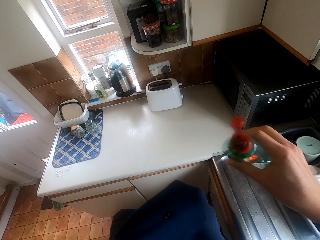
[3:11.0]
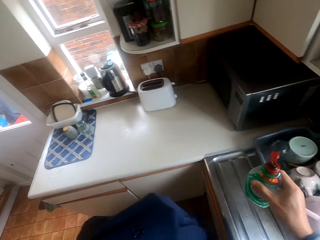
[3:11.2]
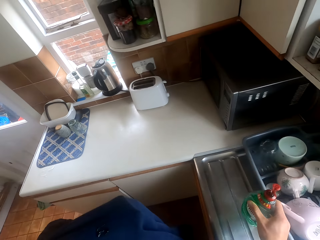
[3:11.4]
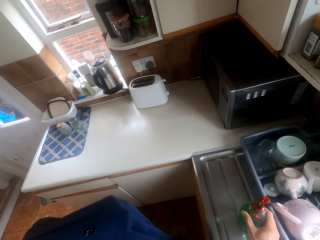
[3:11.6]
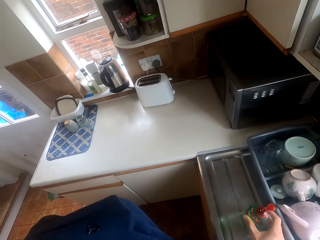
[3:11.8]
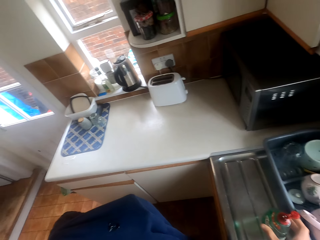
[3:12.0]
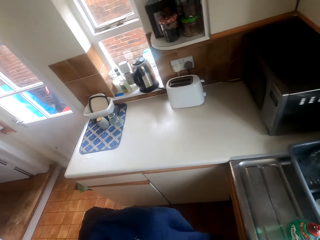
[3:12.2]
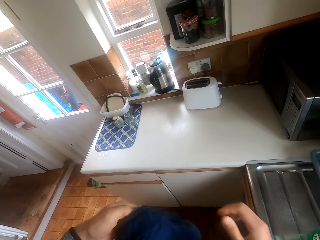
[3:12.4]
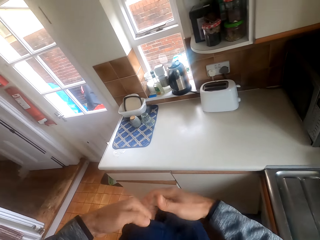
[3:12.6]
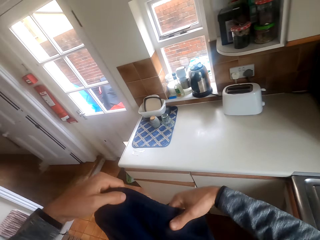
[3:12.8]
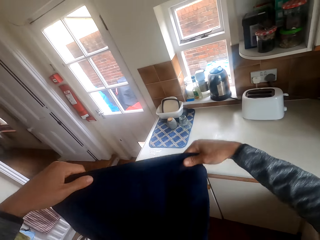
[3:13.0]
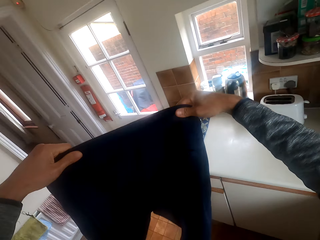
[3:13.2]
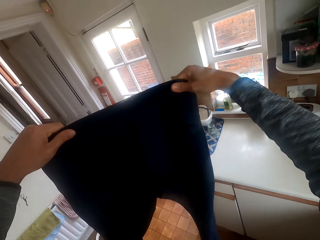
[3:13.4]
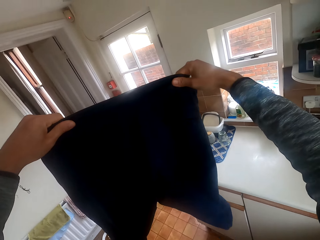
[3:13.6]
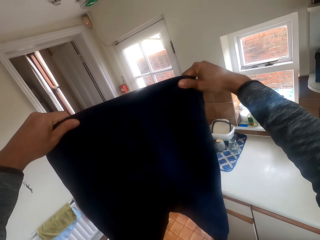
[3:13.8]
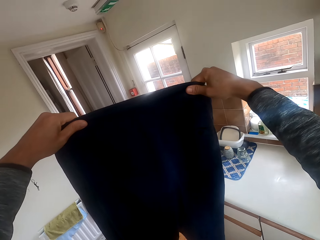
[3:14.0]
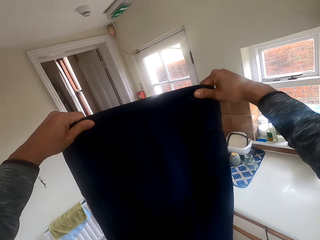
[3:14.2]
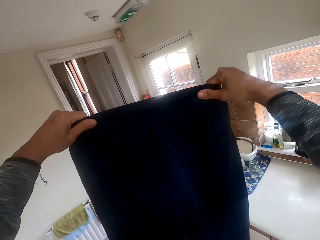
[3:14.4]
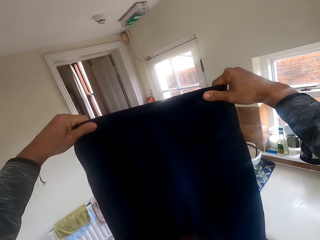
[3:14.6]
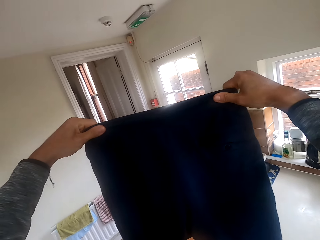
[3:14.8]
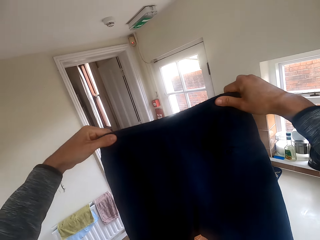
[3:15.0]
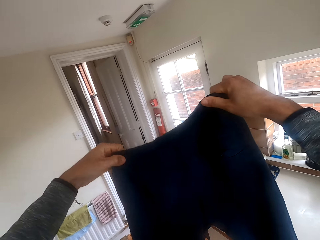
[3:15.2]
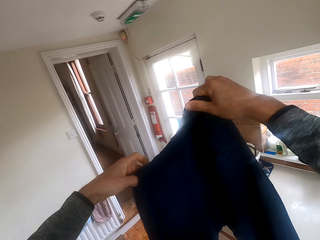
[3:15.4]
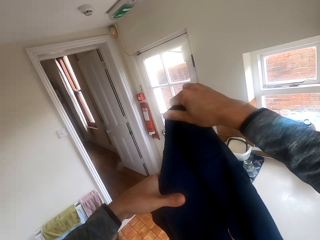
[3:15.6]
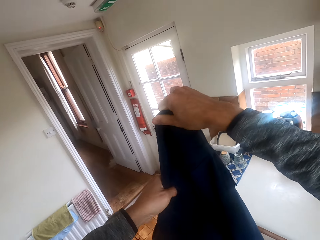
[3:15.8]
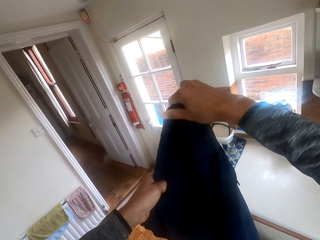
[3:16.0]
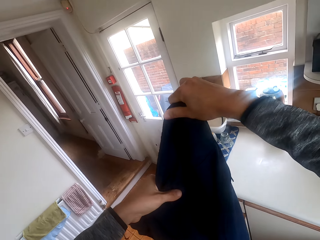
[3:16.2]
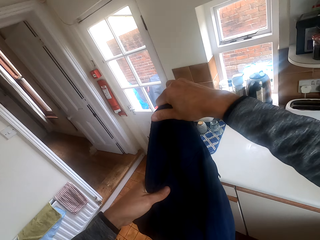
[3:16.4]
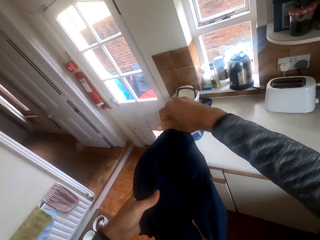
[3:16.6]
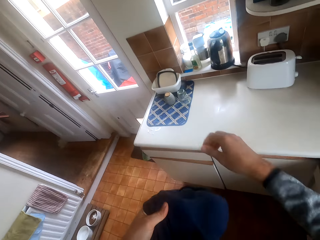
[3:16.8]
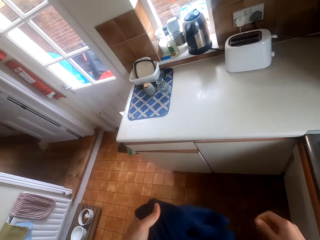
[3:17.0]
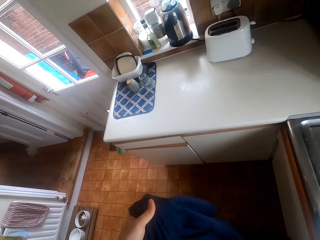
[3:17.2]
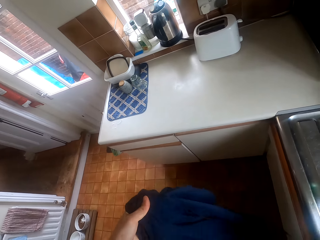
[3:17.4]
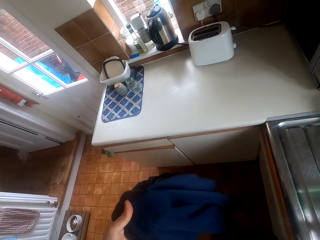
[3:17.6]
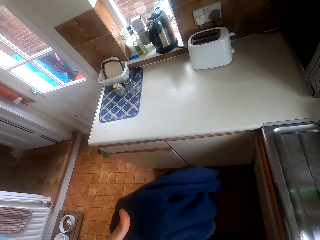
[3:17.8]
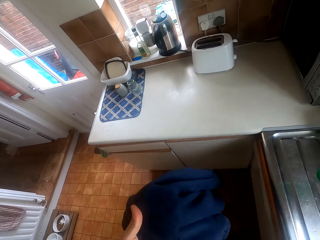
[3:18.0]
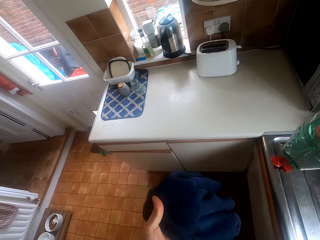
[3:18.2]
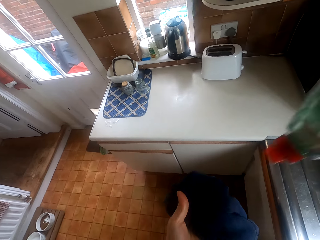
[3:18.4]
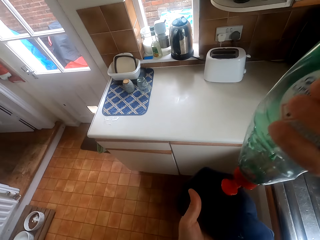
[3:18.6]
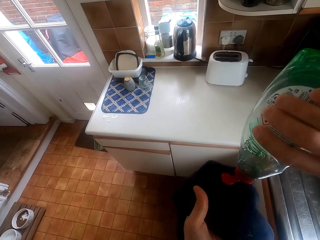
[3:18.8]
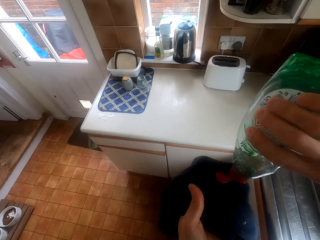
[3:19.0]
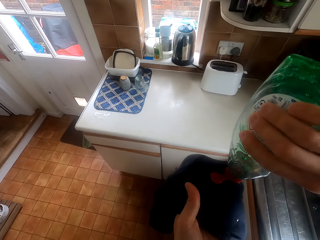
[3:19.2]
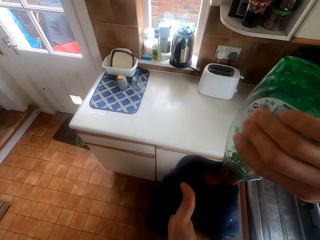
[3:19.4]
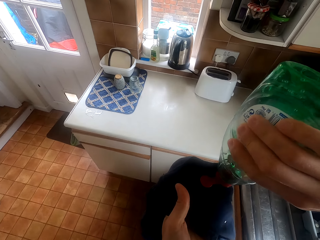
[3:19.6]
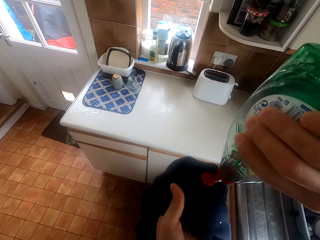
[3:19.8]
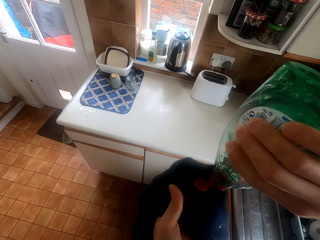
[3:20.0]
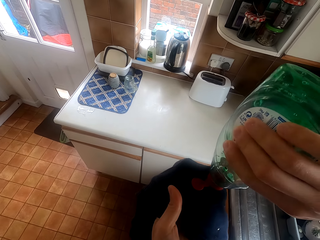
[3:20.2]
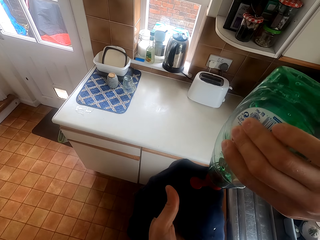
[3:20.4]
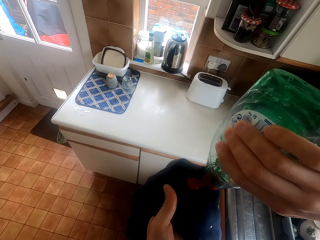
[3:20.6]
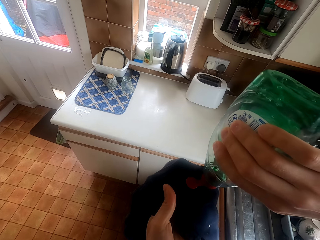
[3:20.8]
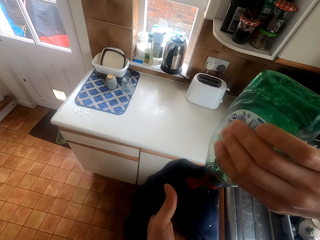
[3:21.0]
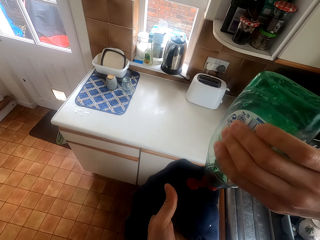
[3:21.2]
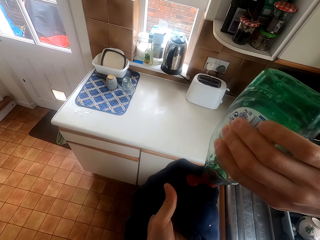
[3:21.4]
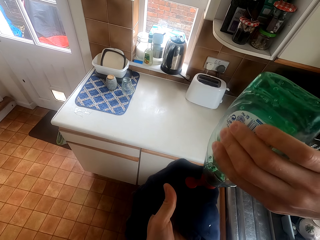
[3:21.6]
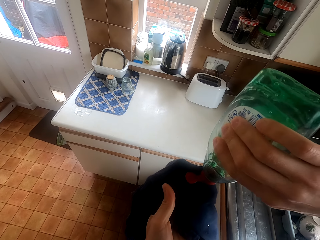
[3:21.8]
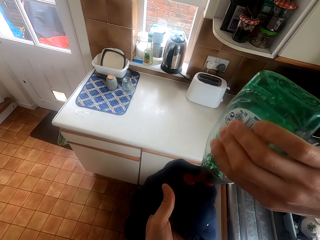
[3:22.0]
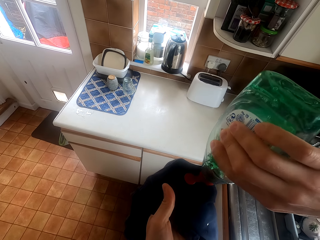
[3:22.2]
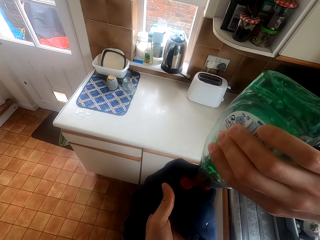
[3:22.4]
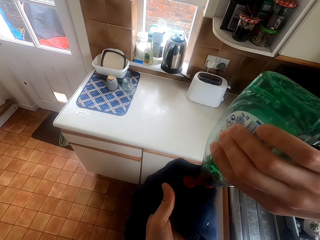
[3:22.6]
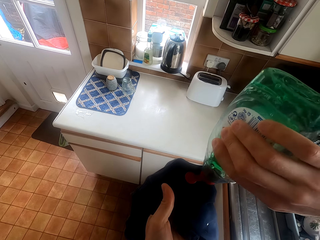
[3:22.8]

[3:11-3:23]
The camera wearer puts the detergent on the sink. They stare at the trouser. They pour soap on the trouser.

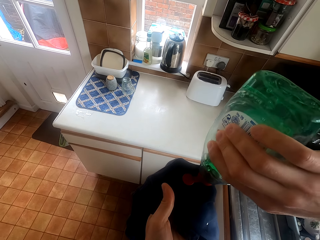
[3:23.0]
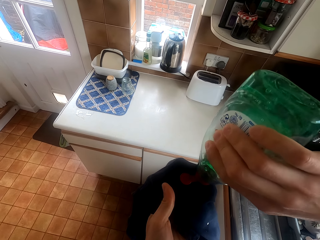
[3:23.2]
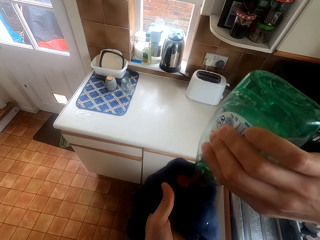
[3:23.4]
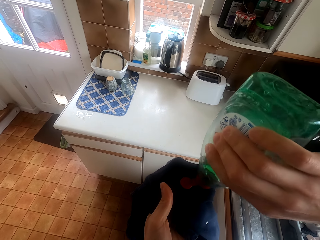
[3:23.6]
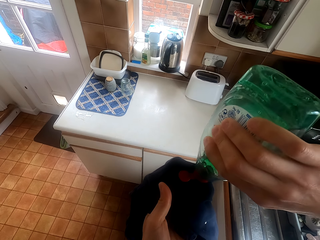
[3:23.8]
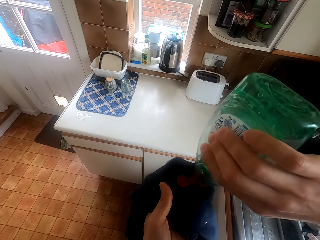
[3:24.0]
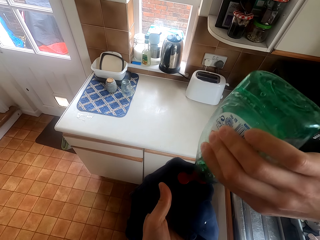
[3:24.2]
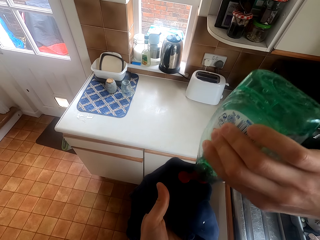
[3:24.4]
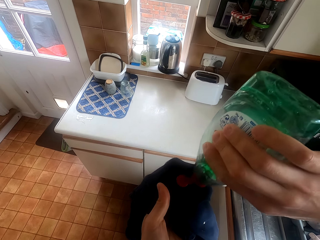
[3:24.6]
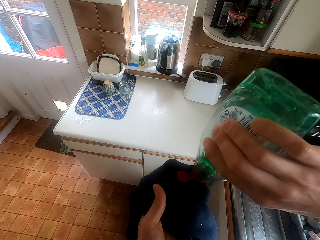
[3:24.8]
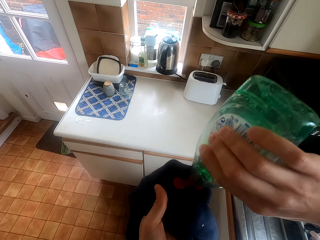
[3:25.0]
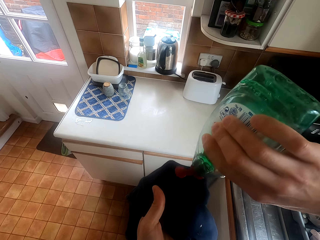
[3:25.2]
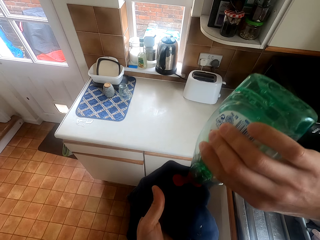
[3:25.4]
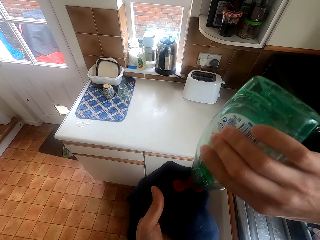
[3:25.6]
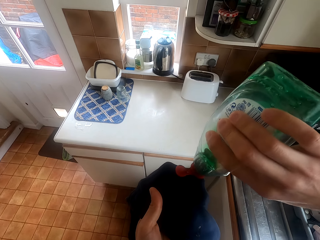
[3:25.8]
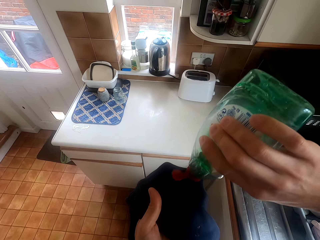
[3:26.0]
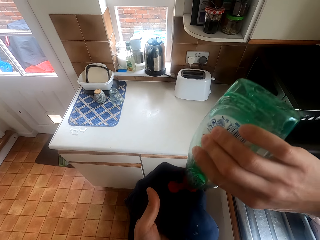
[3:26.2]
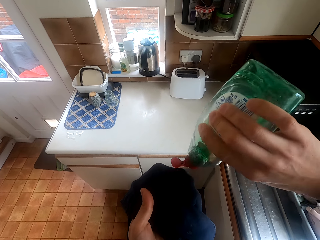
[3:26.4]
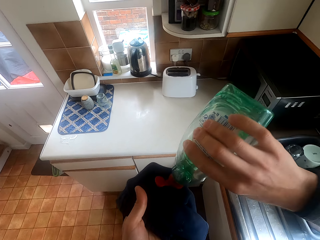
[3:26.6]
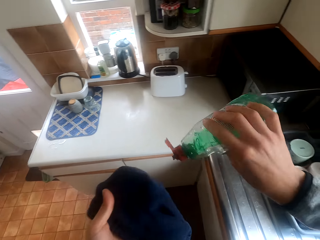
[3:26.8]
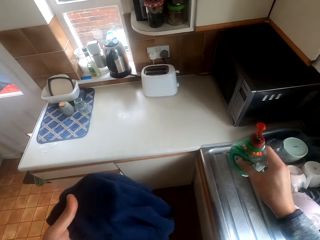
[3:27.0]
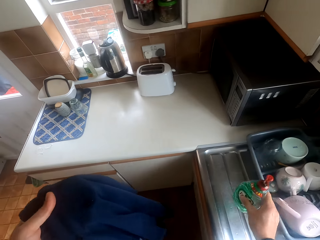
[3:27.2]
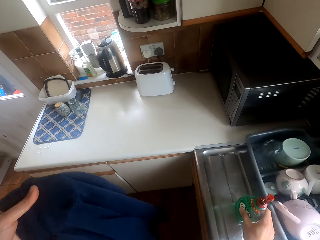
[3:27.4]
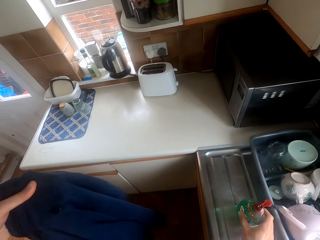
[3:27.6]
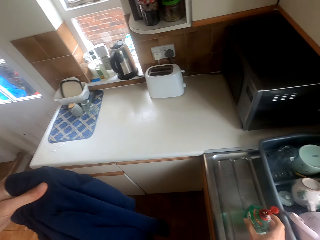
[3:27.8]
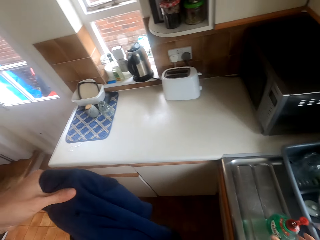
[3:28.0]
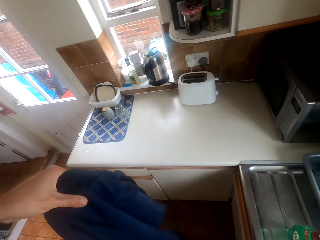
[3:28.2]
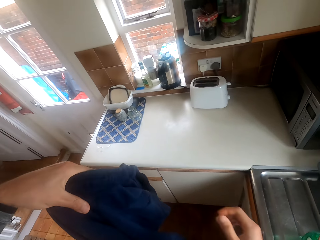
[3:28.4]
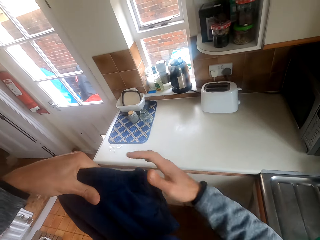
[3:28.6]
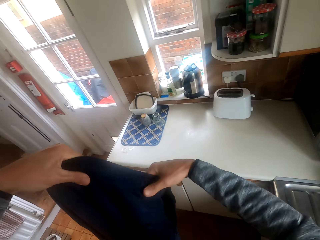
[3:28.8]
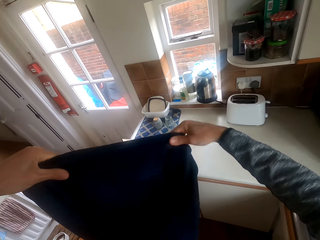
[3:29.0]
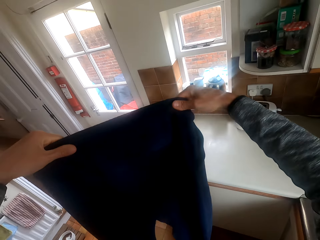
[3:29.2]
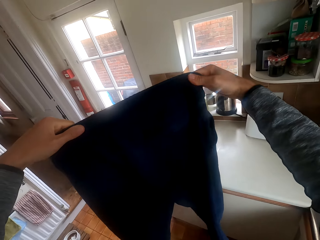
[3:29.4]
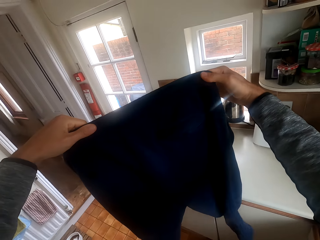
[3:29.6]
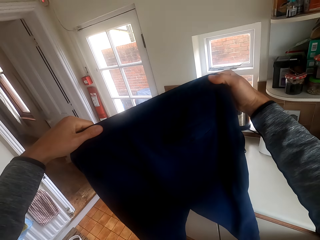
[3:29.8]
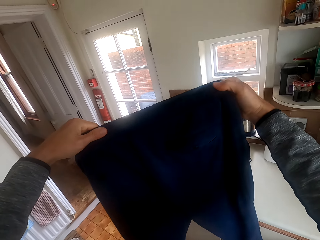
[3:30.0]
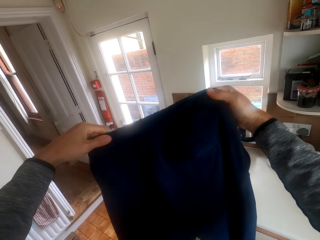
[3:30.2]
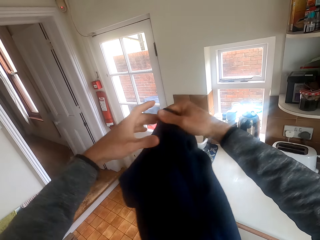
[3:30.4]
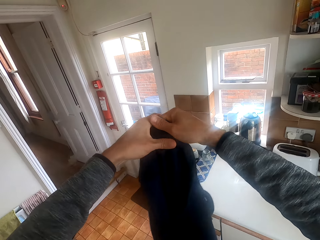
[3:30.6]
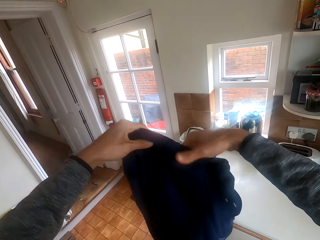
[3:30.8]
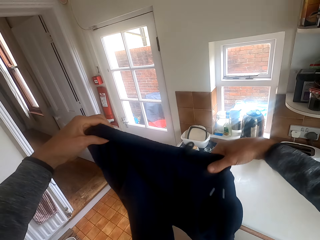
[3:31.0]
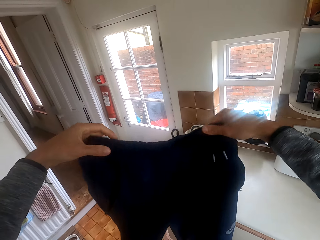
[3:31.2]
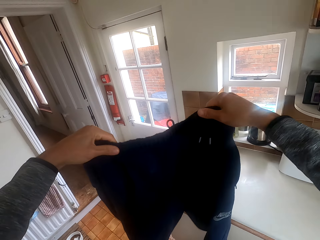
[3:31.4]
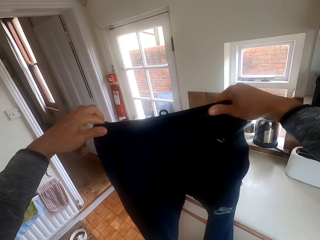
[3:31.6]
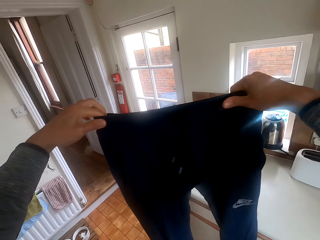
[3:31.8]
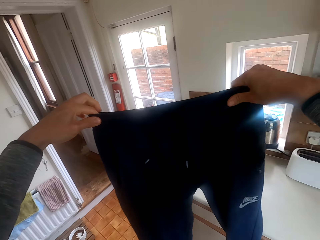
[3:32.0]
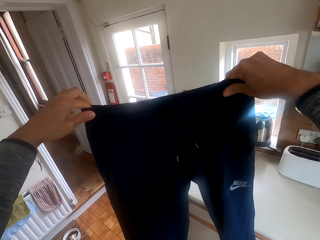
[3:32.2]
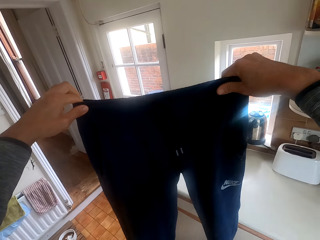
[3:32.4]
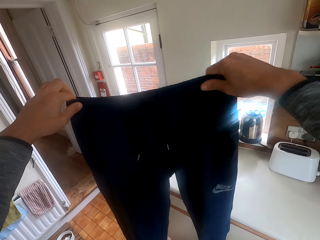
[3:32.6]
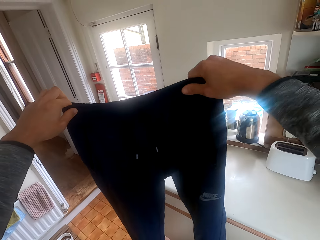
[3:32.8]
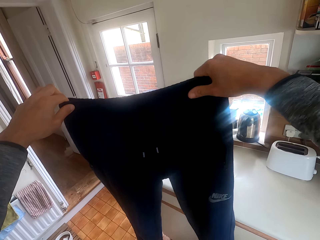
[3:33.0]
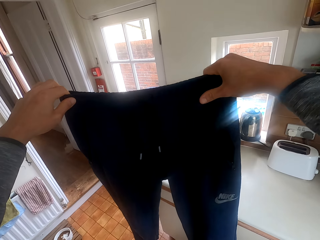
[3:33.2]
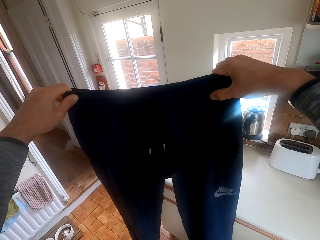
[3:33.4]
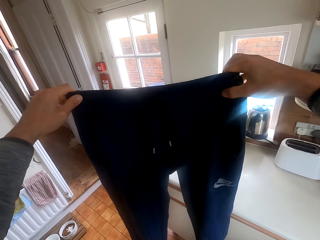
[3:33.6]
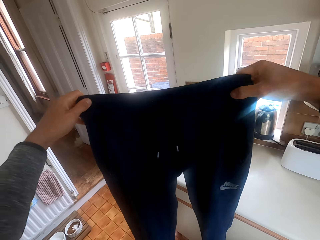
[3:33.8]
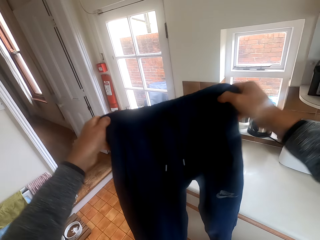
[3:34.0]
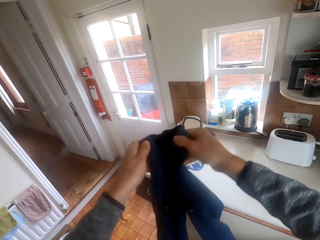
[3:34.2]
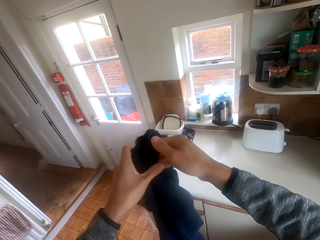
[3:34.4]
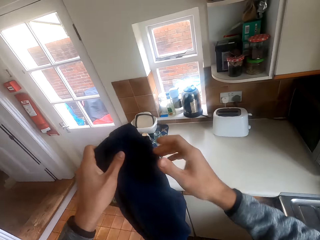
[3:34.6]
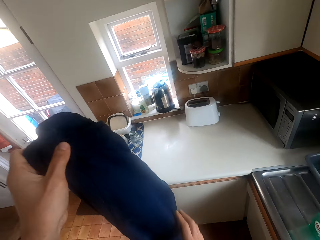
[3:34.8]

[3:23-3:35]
The camera wearer puts the soap on the sink. They stretch the trouser.
